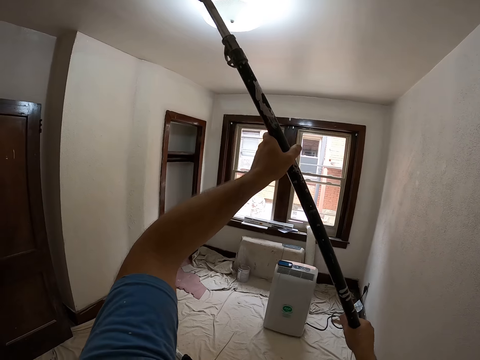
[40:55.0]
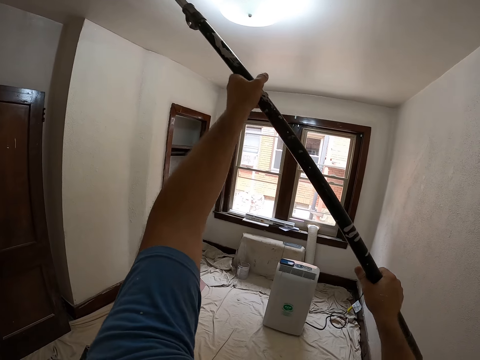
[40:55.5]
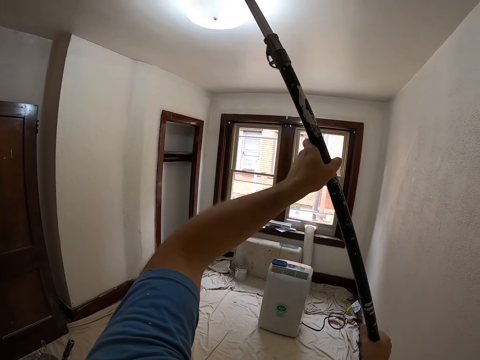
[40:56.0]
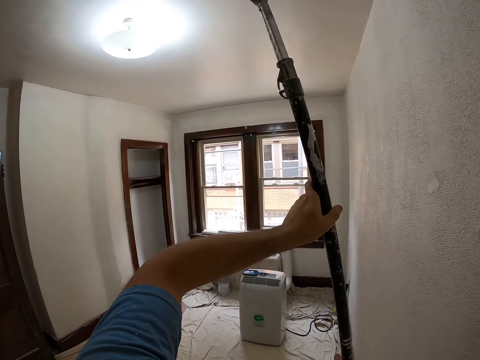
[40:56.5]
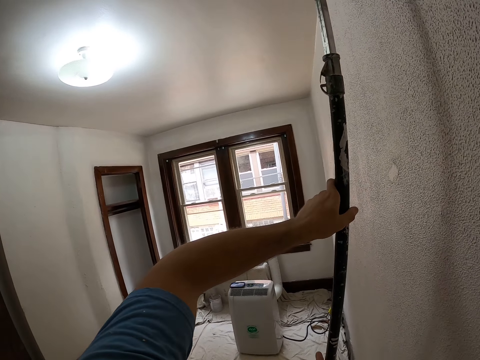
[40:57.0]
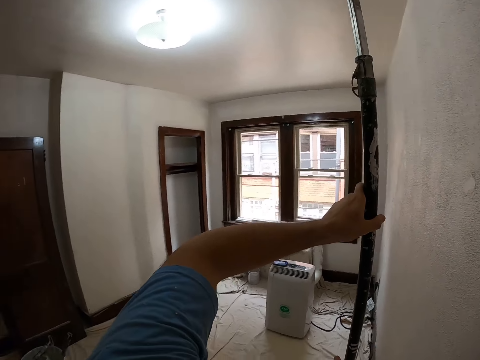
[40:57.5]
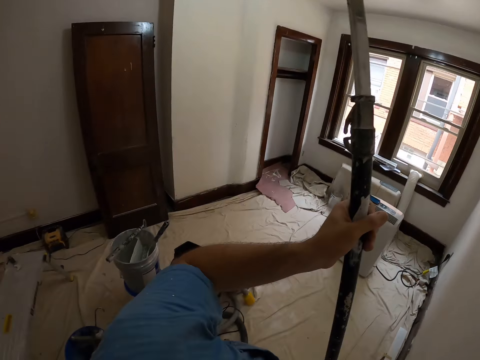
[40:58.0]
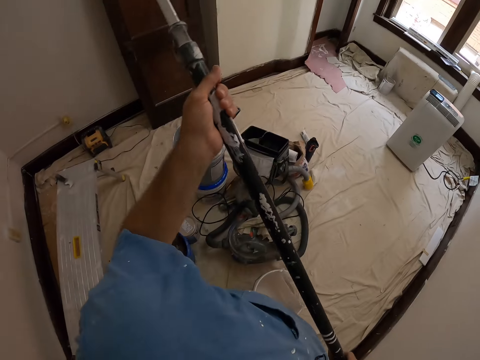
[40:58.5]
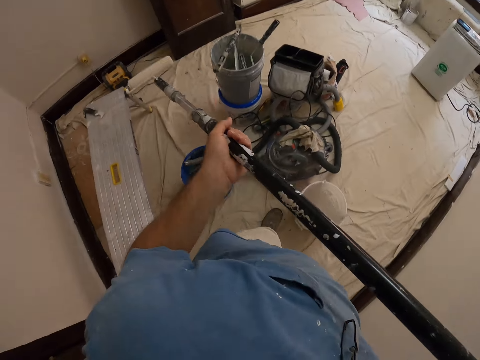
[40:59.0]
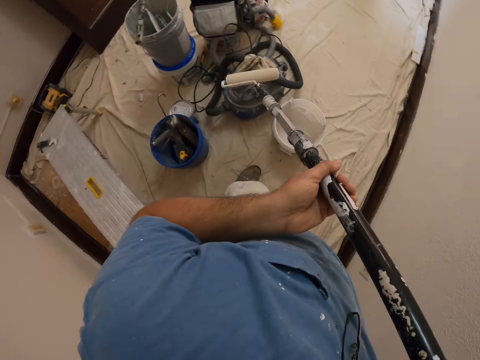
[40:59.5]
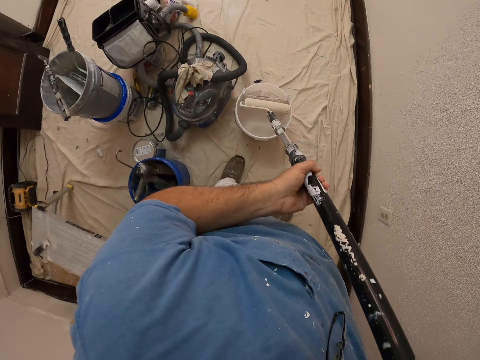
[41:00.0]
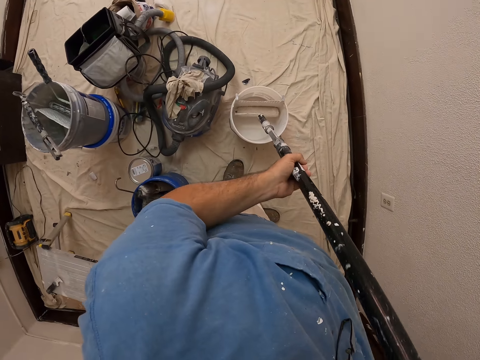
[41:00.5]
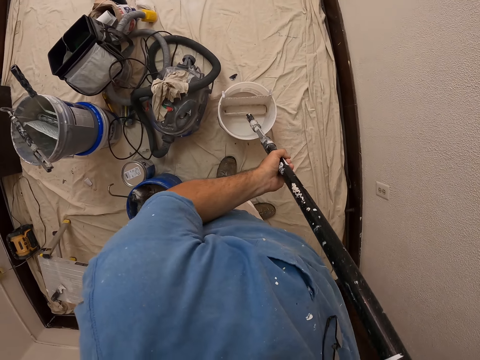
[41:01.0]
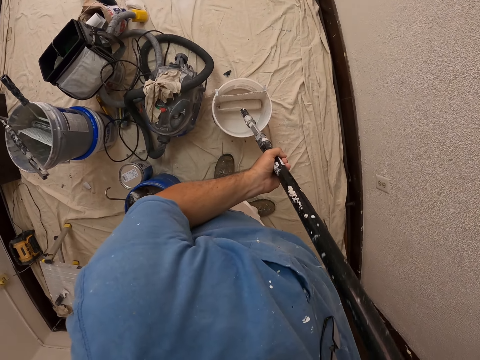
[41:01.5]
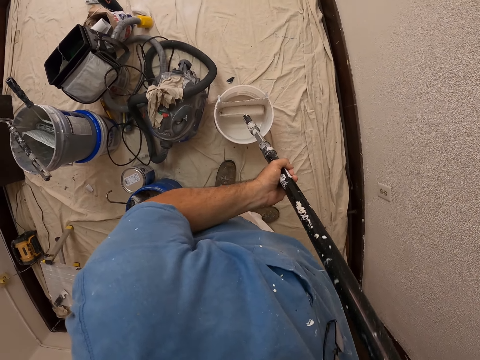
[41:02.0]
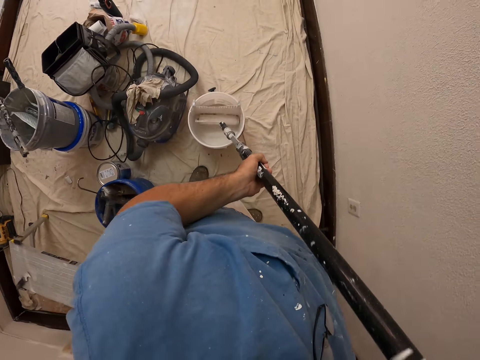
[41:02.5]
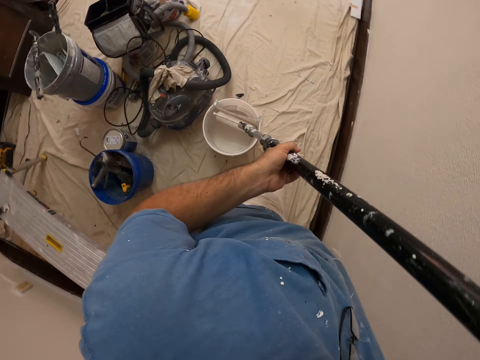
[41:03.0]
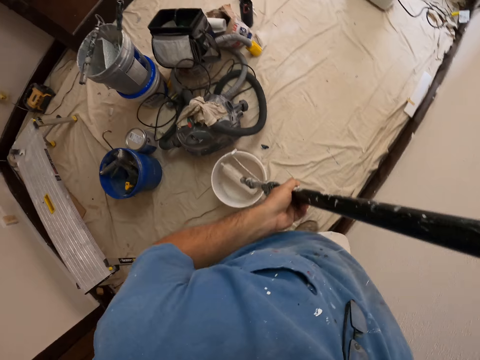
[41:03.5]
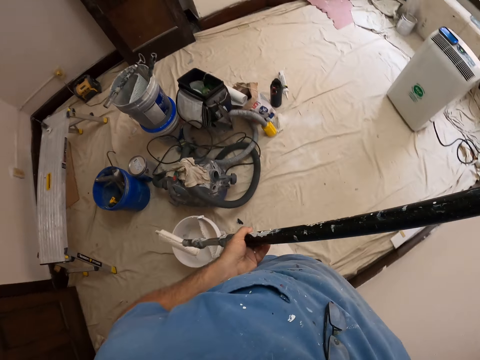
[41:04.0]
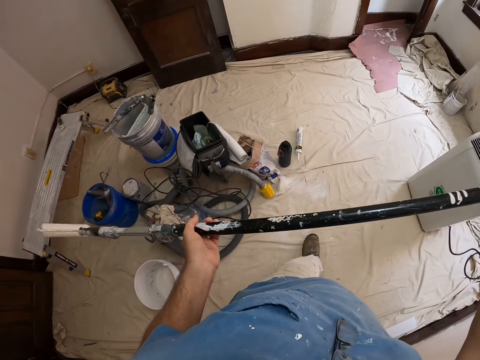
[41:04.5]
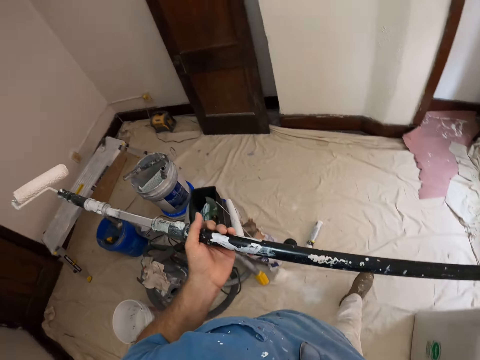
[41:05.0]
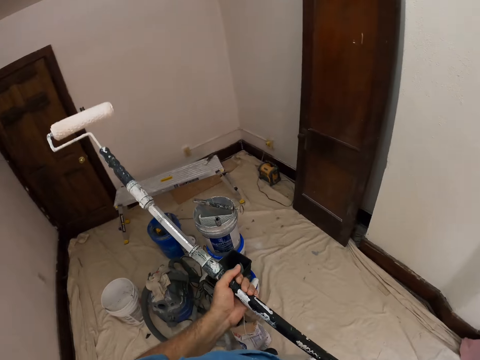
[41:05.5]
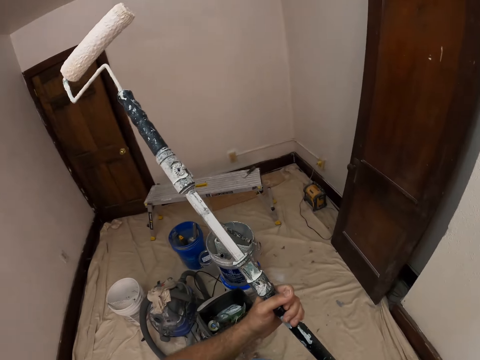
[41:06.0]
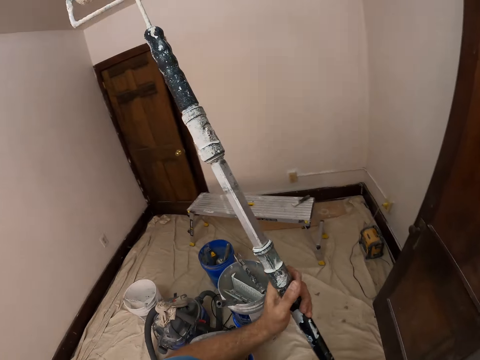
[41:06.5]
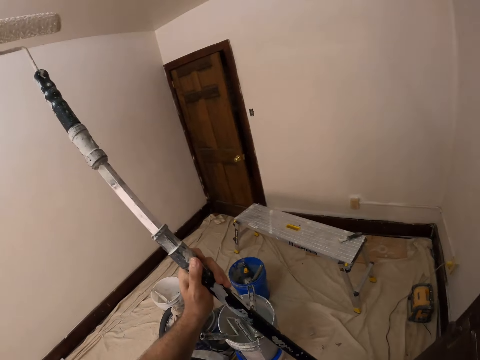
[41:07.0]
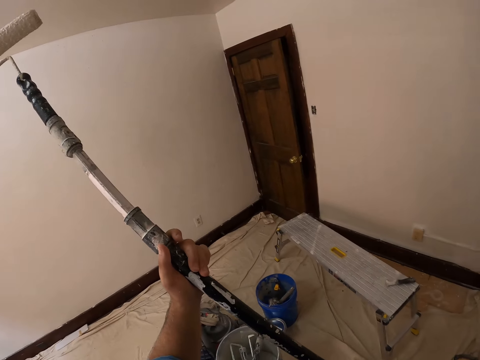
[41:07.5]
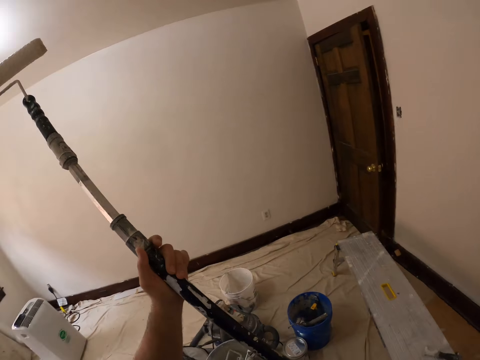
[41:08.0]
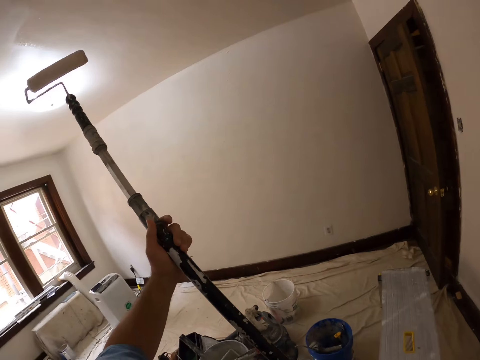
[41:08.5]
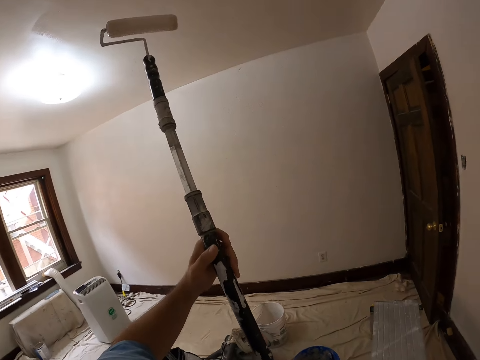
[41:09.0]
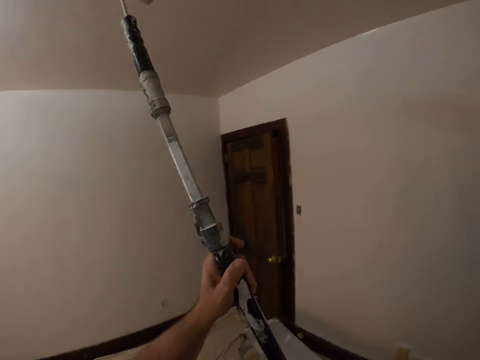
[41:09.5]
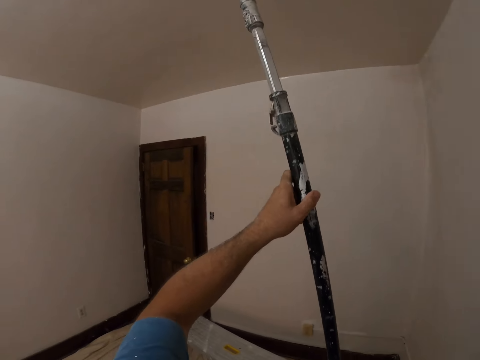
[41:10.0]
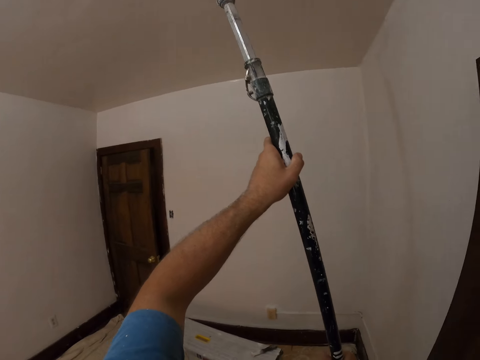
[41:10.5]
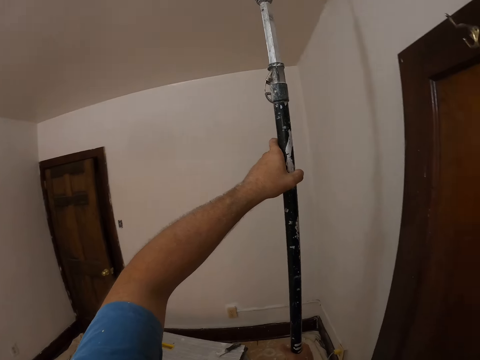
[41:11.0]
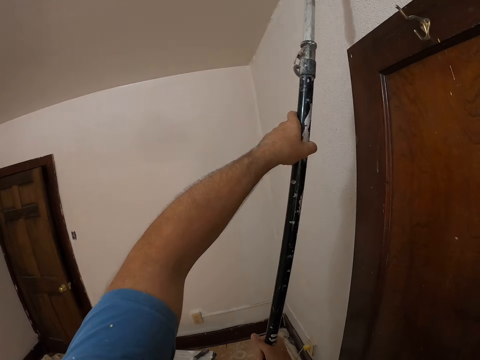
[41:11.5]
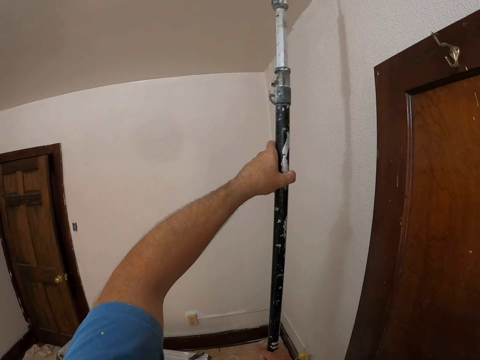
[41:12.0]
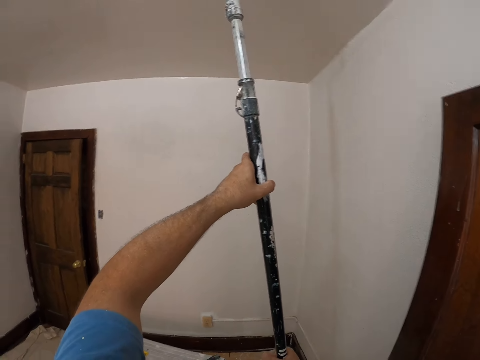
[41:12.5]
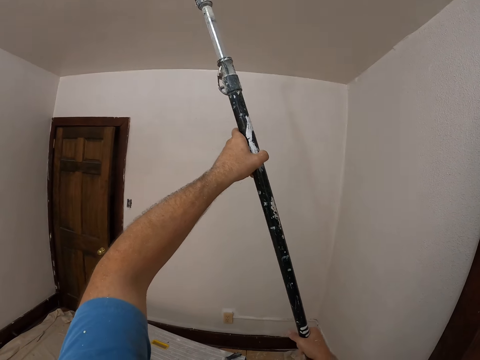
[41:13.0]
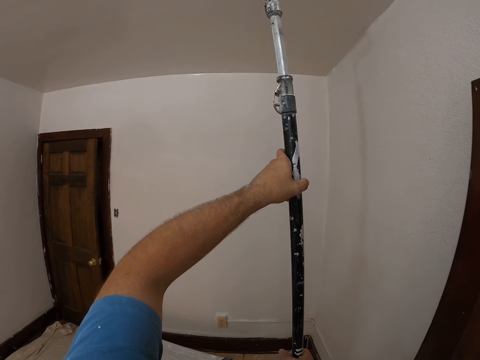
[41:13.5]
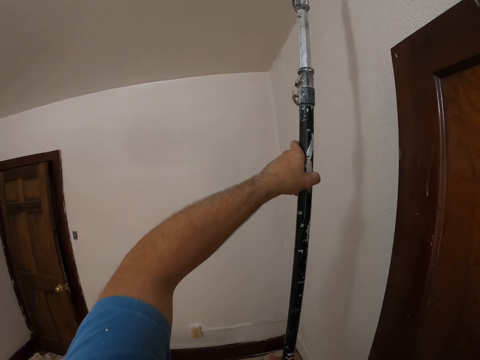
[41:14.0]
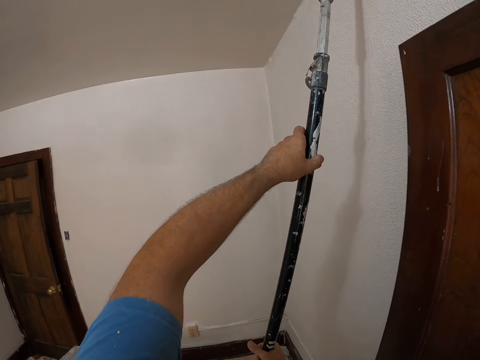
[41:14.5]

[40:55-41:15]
The camera wearer dips a roller paint brush in a paint bucket. They paint a wall. They paint the ceiling with the roller brush.

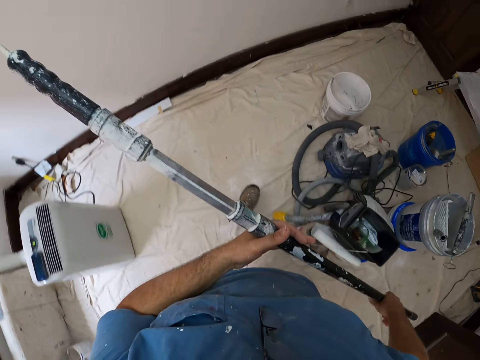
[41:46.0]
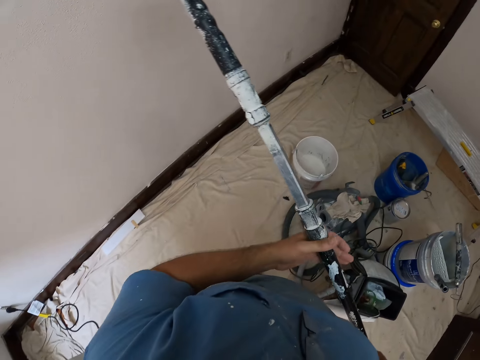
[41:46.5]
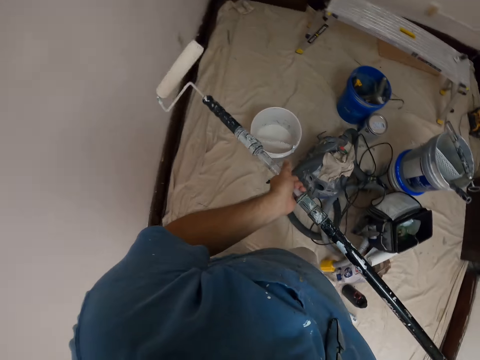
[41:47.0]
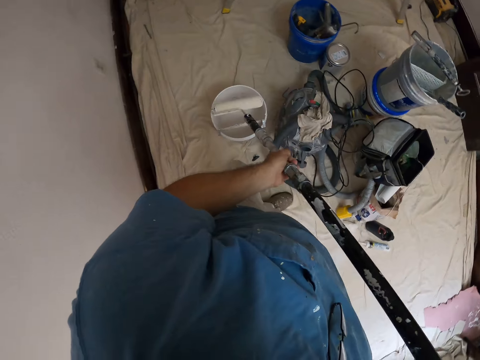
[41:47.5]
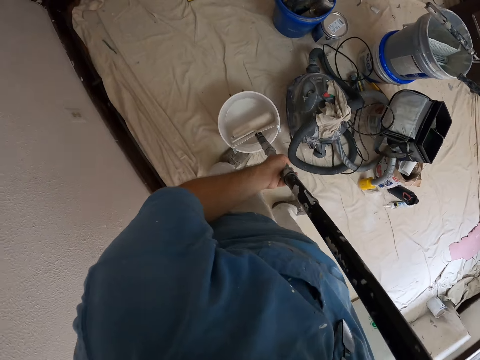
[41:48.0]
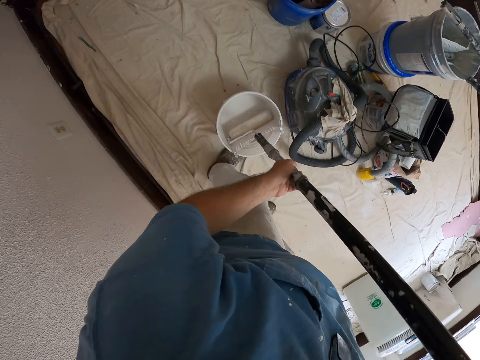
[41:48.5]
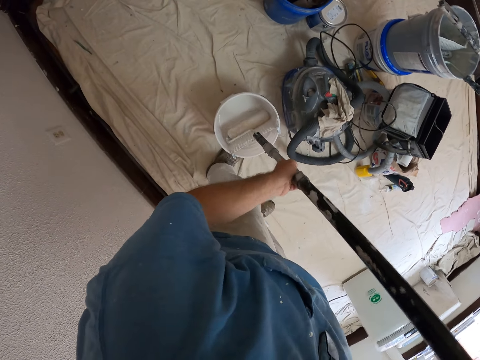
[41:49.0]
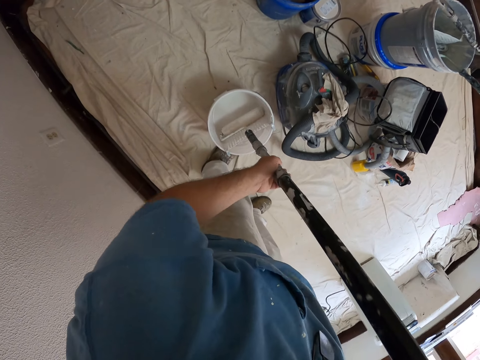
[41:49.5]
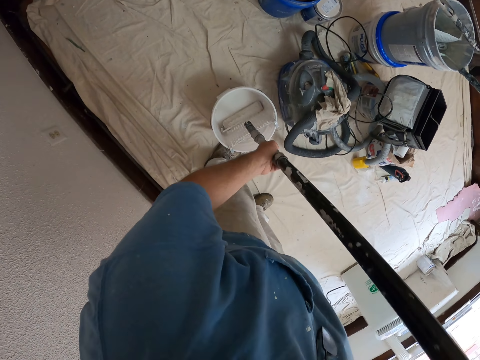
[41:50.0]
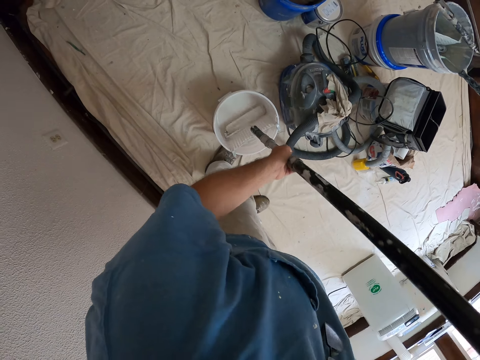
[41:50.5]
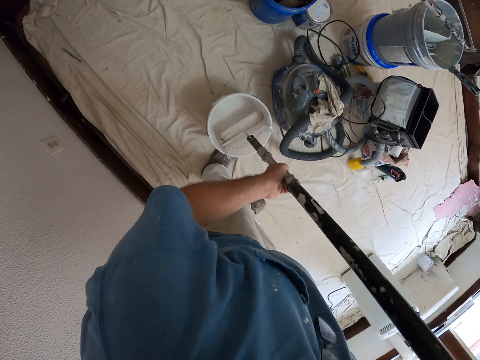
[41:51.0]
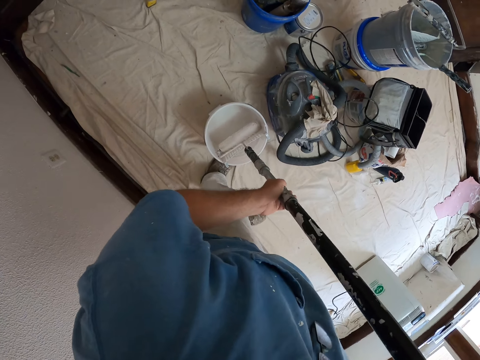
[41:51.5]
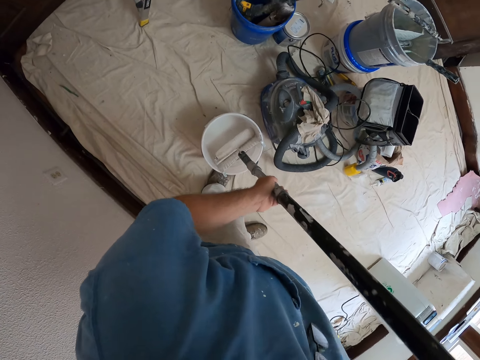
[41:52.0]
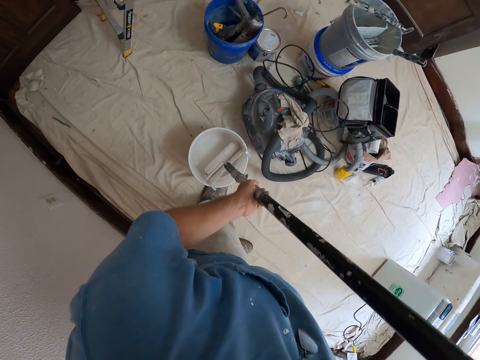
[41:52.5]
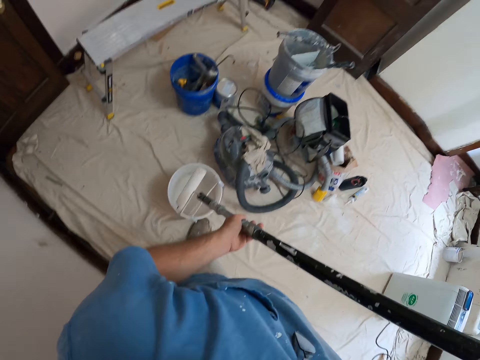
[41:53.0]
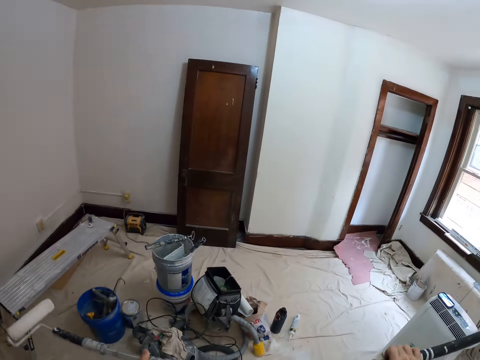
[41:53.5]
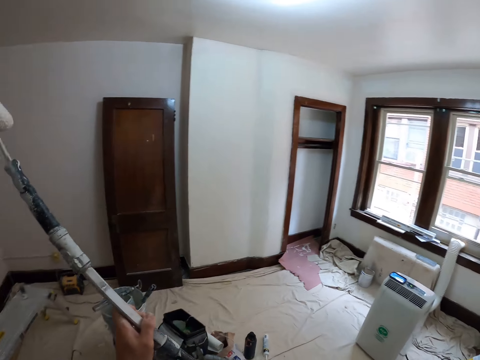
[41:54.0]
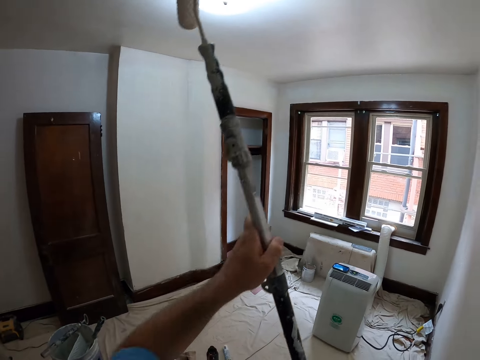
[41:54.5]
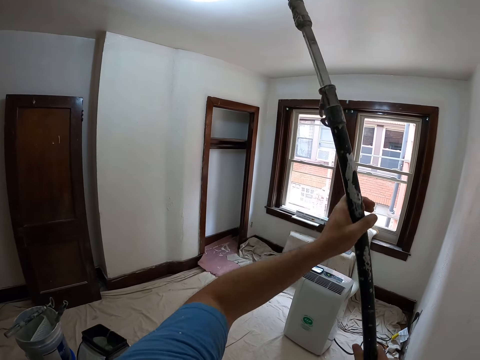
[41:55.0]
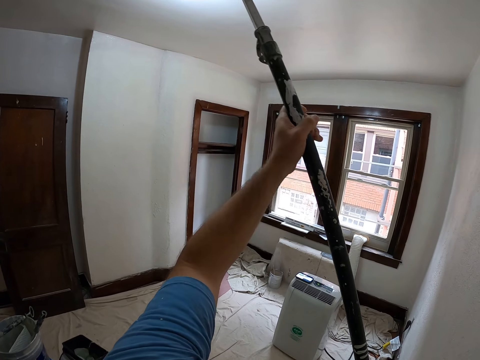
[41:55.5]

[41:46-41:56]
The camera wearer dips a roller paint brush in a paint bucket. They paint a wall.
